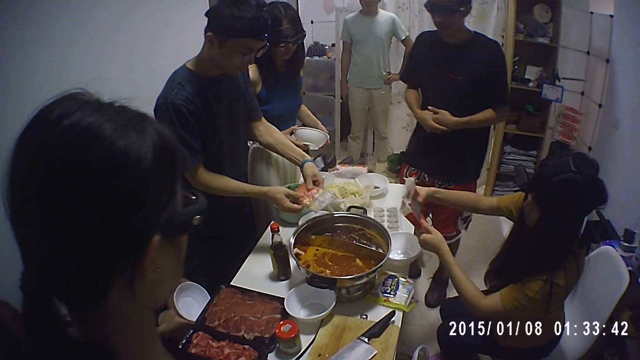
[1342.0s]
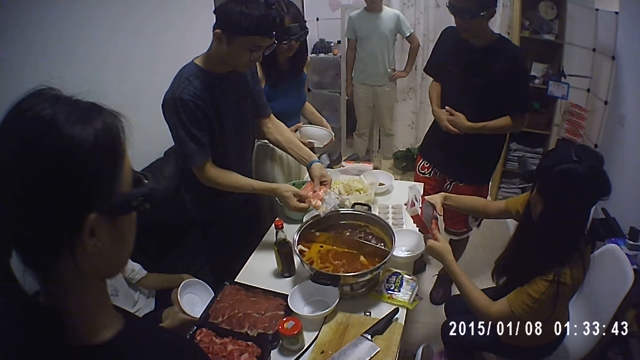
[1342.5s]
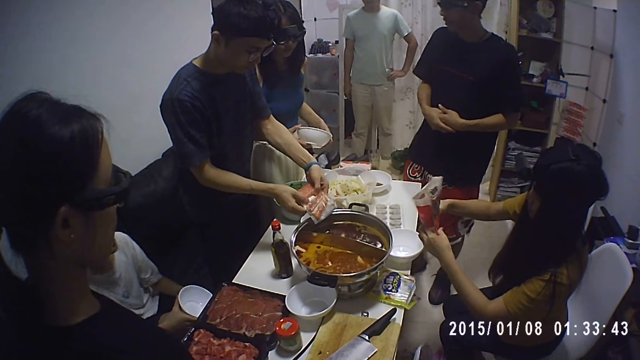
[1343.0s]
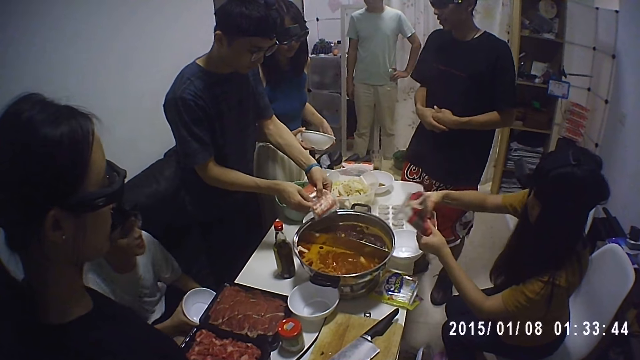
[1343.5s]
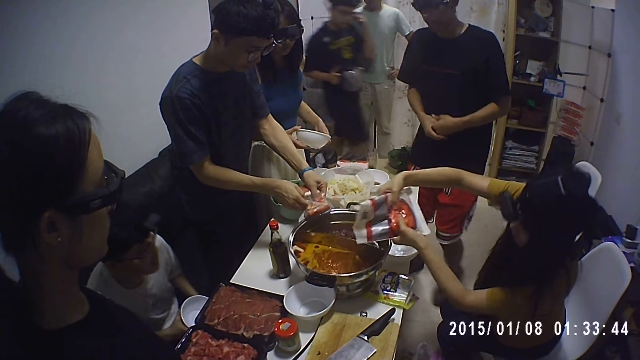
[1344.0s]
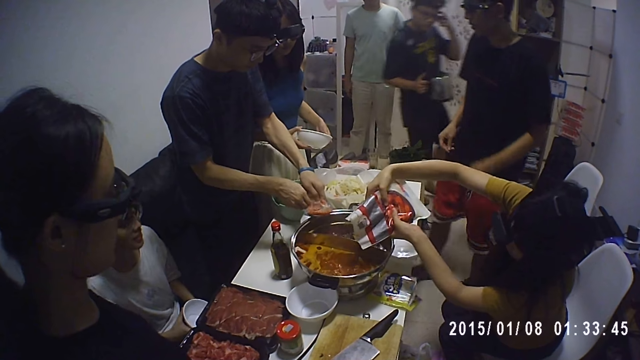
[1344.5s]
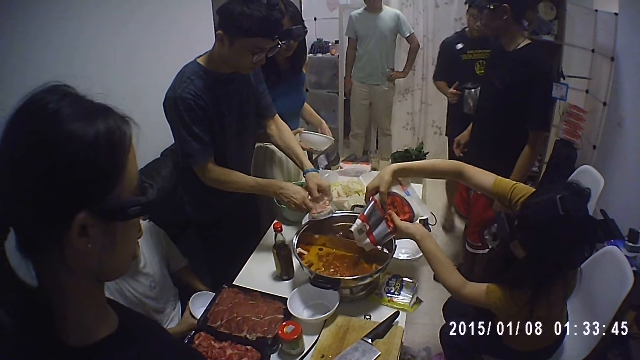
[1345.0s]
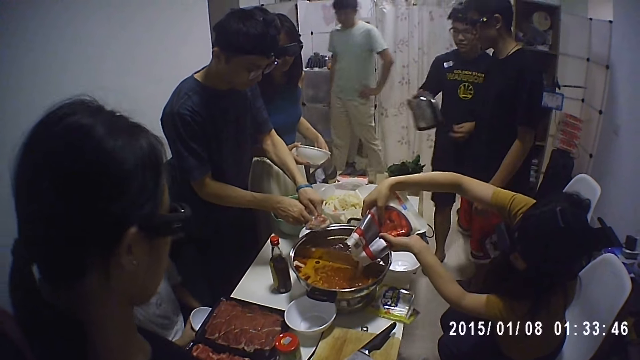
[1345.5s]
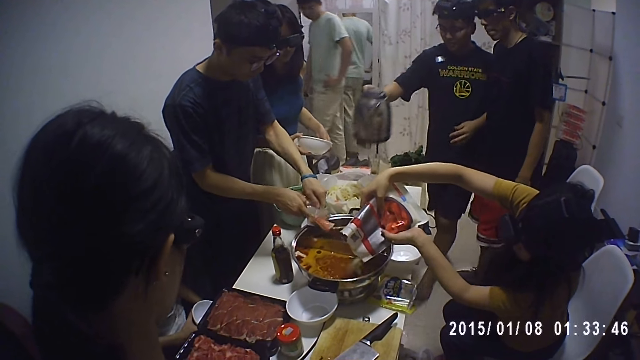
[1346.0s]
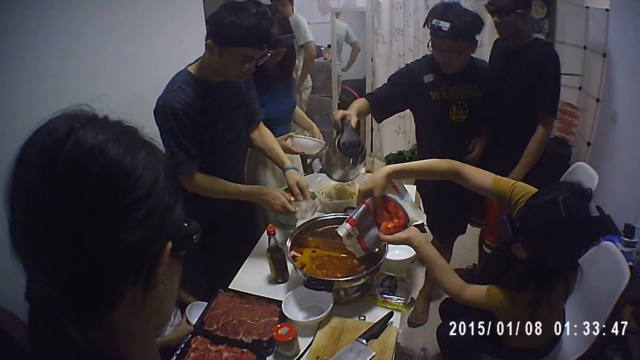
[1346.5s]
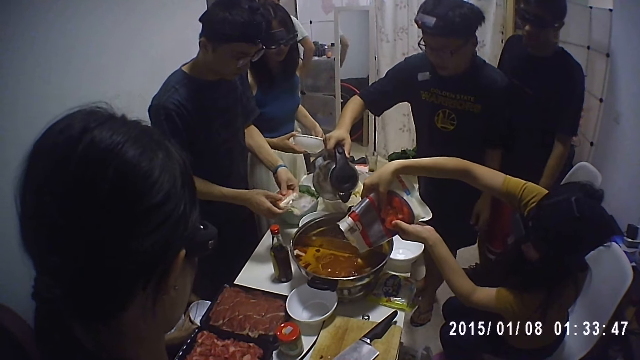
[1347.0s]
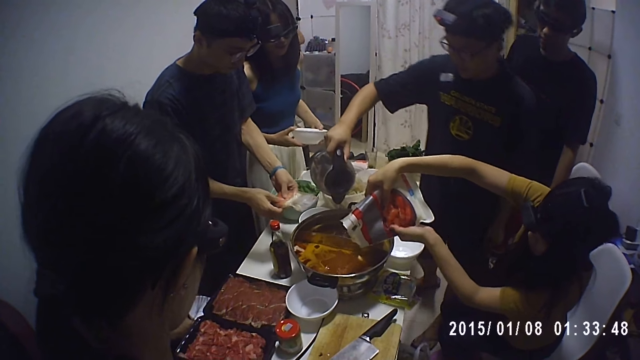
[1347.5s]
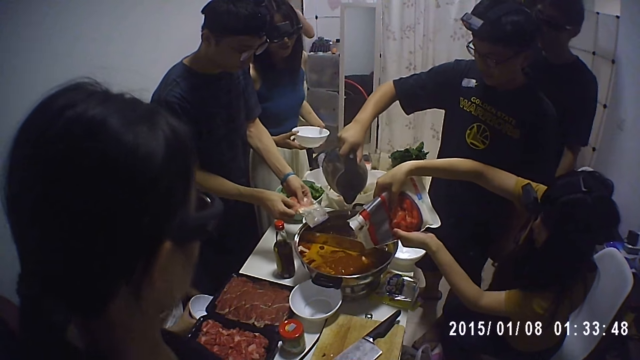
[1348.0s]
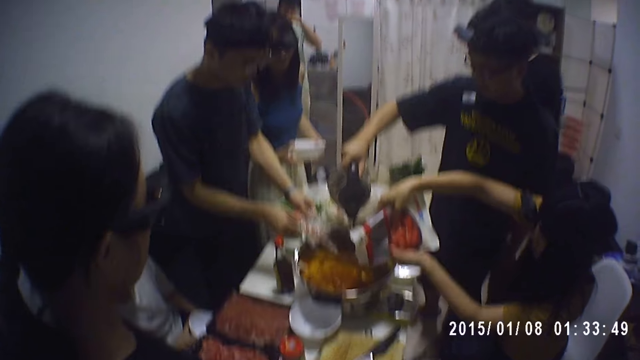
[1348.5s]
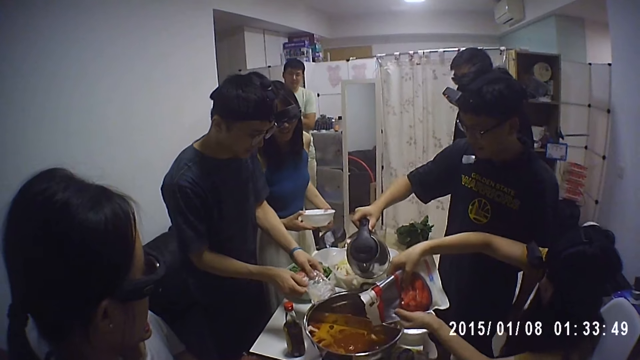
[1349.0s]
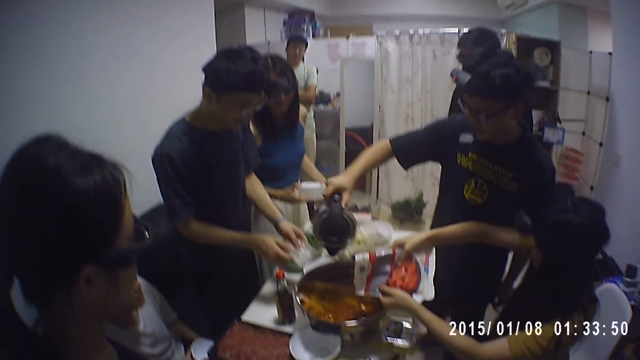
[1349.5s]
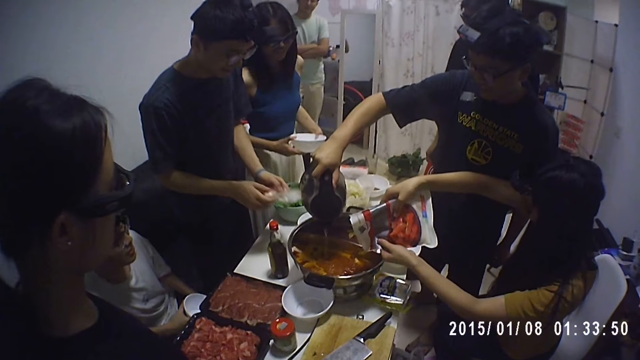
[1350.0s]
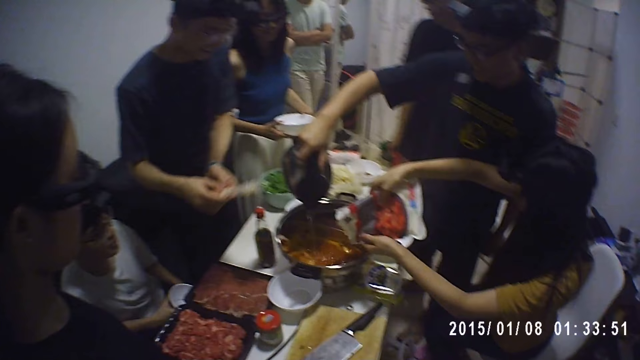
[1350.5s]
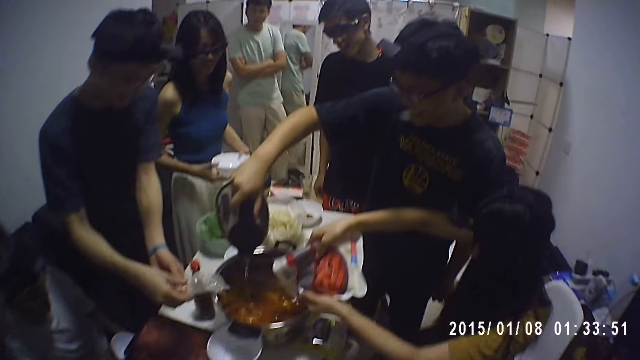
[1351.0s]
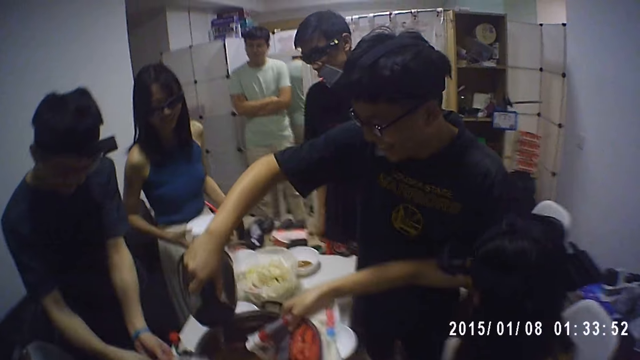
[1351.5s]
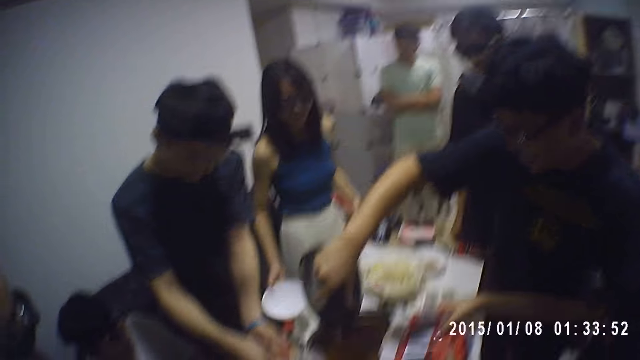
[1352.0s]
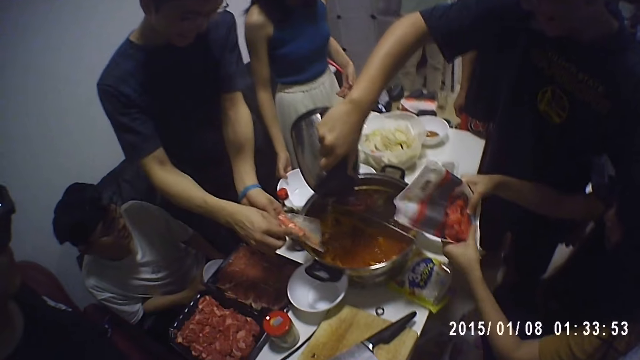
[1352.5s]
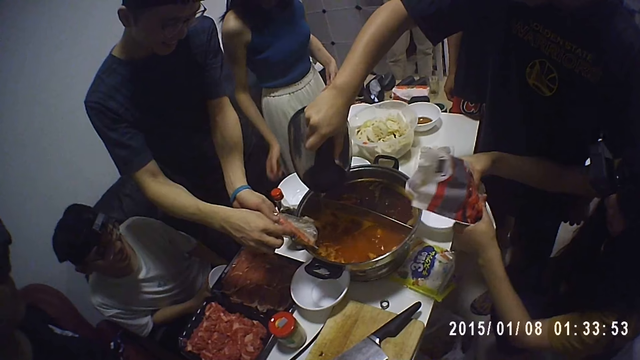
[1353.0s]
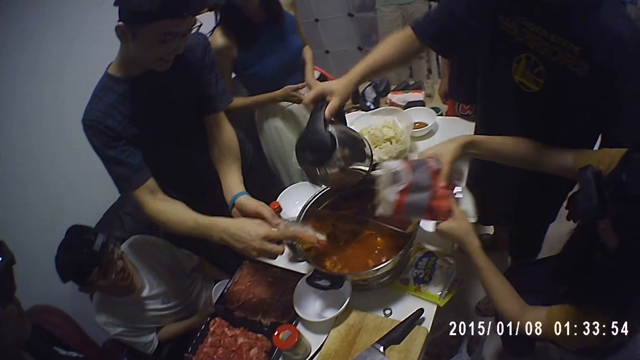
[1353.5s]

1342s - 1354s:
A man holds something and pushes something. Another man pours the sausage meat in the pot with both hands. A woman pushes something. A third man walks. The woman pushes something. The third man walks and lifts the kettle. The woman pushes something. The third man walks. The woman pushes something and drops something. The third man walks. The woman drops something. The third man pours water from the kettle in his right hand into the pot or cooking pot. The first man pushes something. The first man pushes something. The third man pours water on the cooking pot. The first man pushes something. The third man pours water on the cooking pot. The woman pushes something. The third man pours water on the cooking pot. Another woman holds a bowl. The third man pours water on the cooking pot. The first woman pushes something. The third man pours water on the cooking pot. The first woman pushes something.

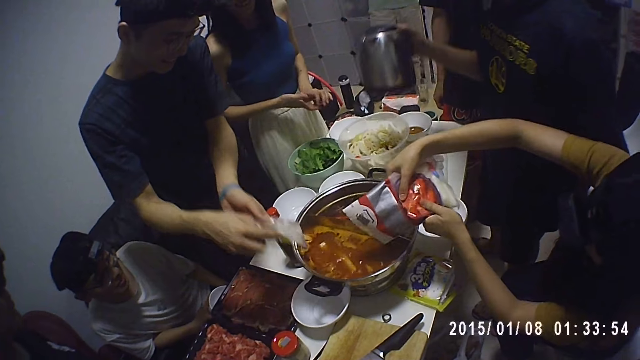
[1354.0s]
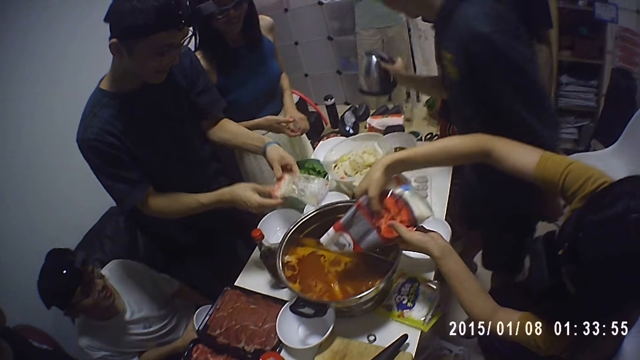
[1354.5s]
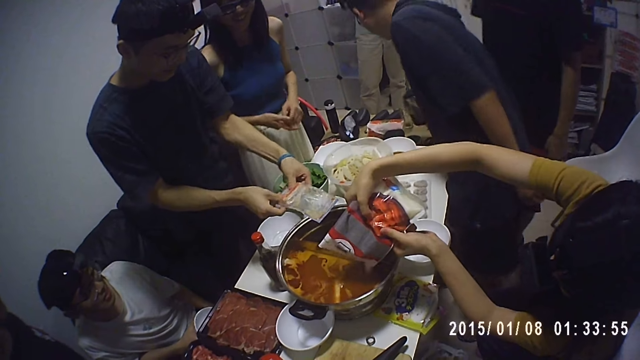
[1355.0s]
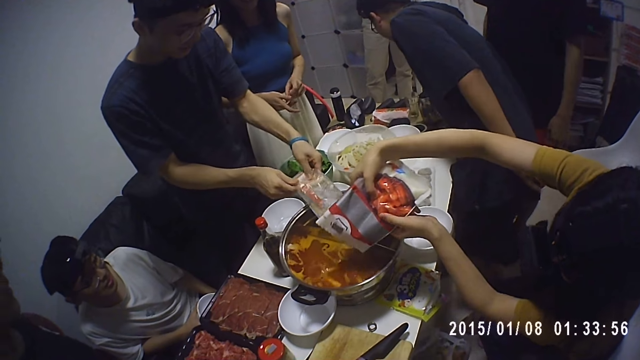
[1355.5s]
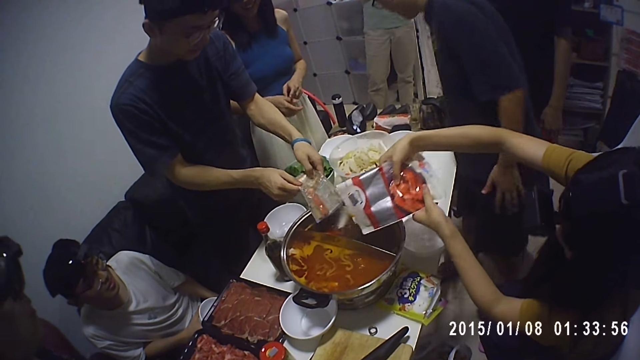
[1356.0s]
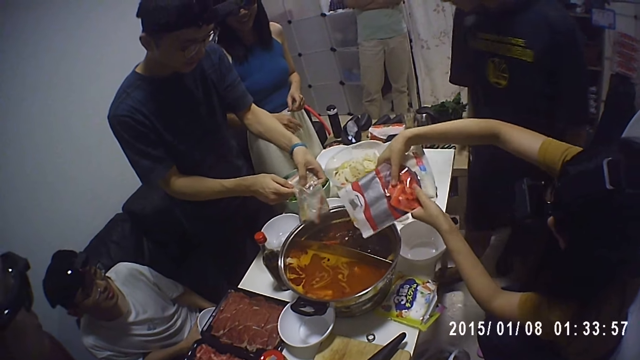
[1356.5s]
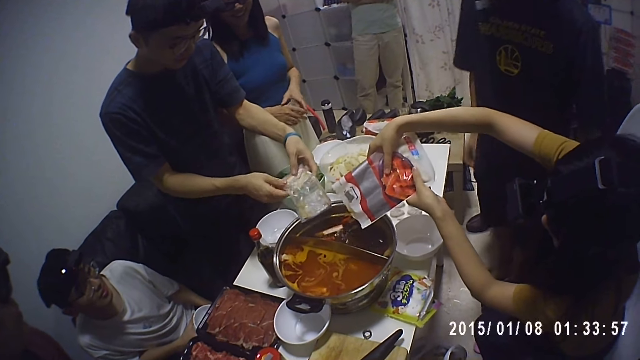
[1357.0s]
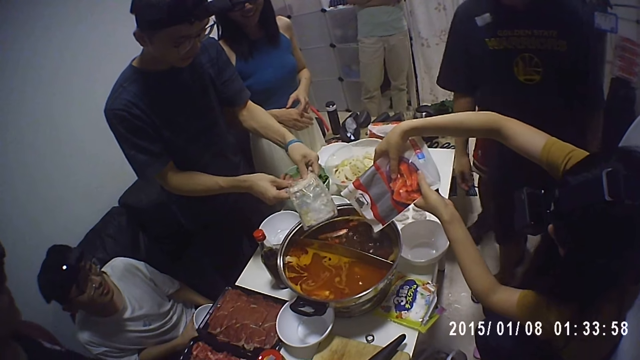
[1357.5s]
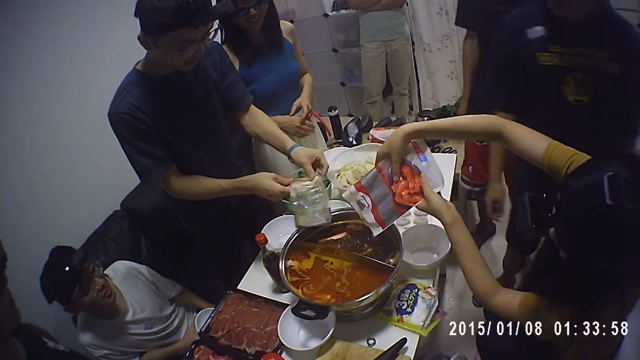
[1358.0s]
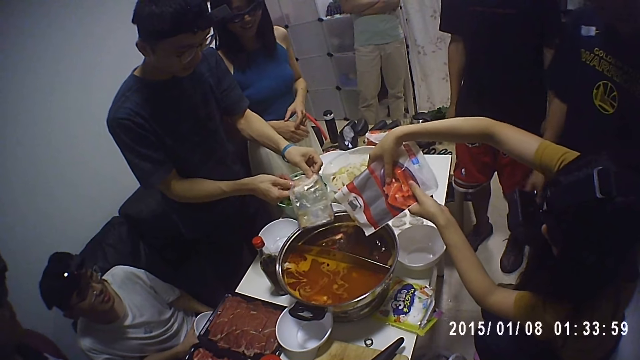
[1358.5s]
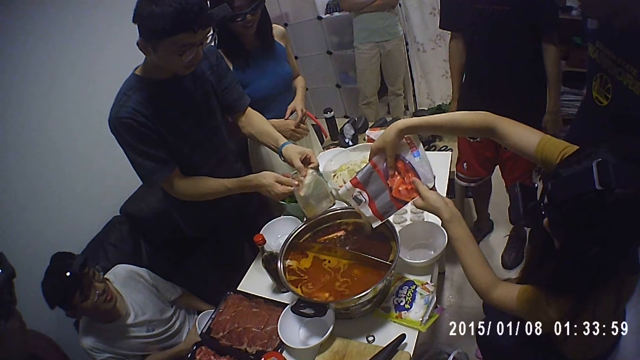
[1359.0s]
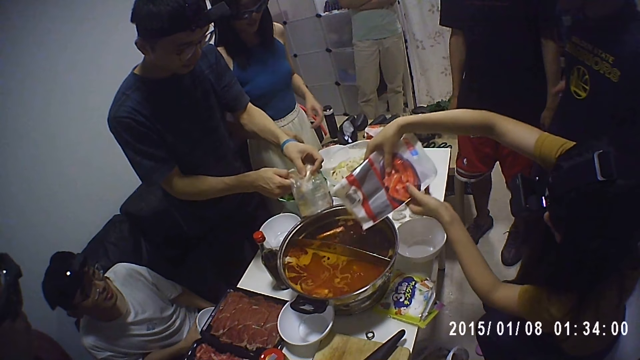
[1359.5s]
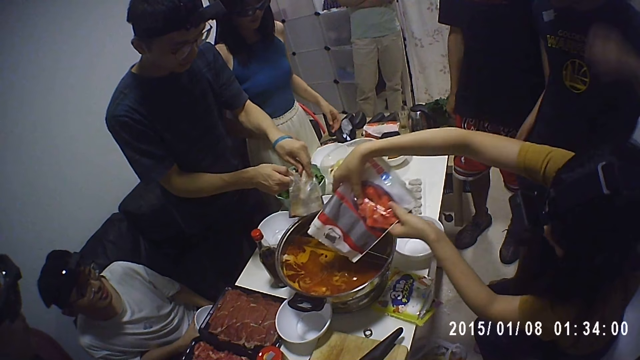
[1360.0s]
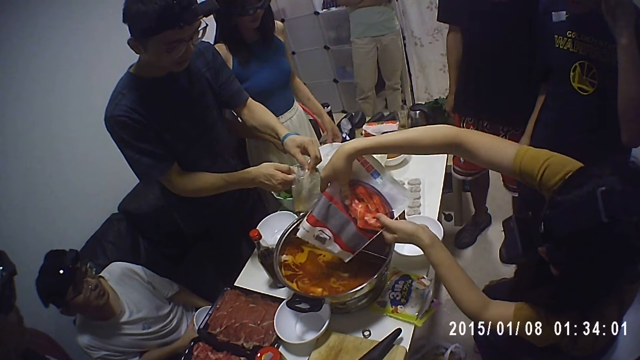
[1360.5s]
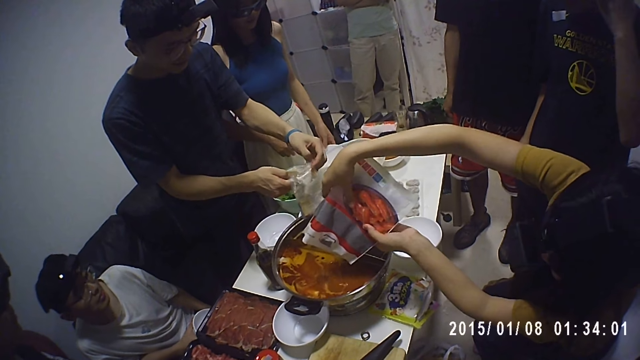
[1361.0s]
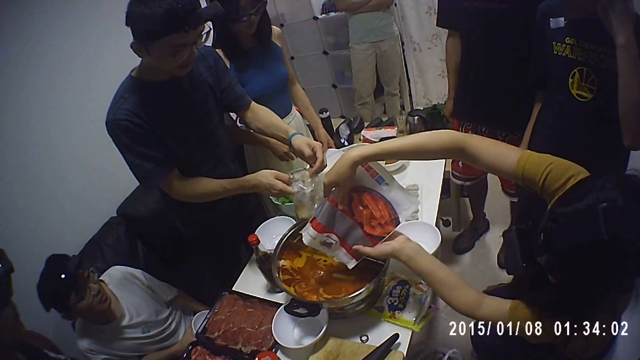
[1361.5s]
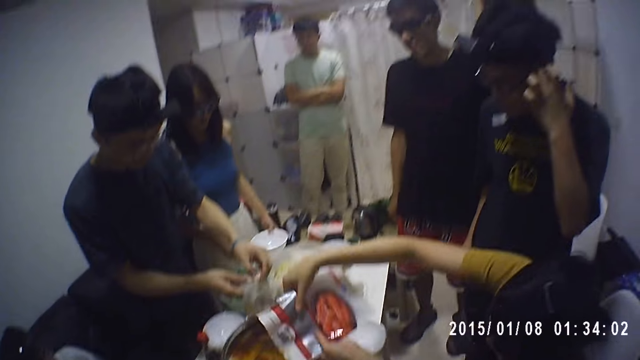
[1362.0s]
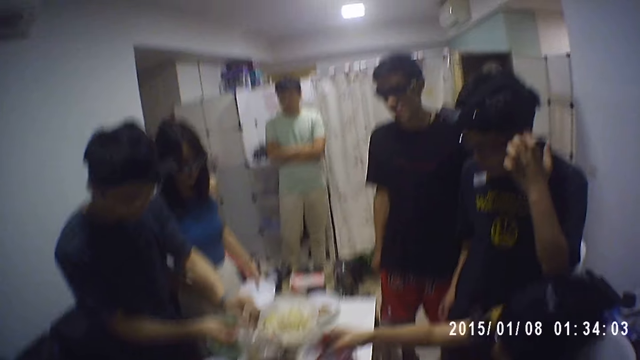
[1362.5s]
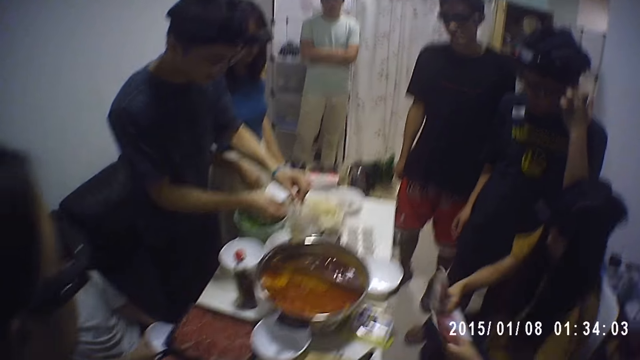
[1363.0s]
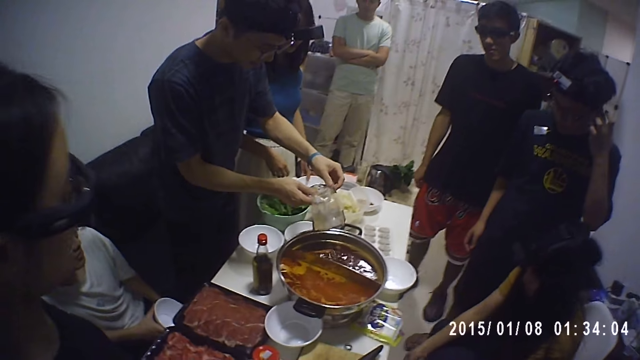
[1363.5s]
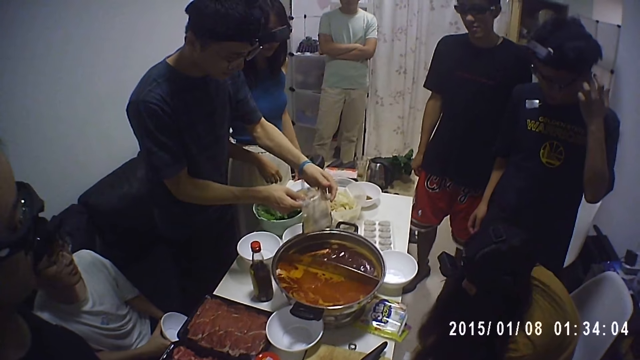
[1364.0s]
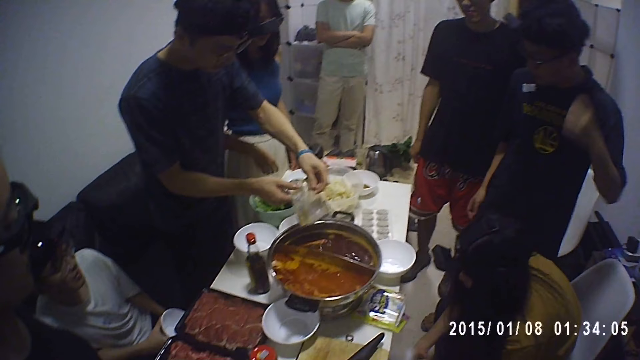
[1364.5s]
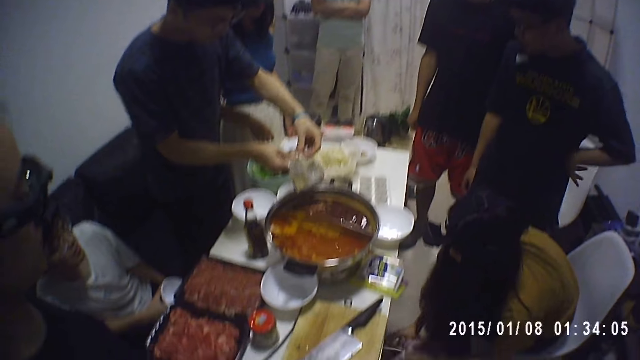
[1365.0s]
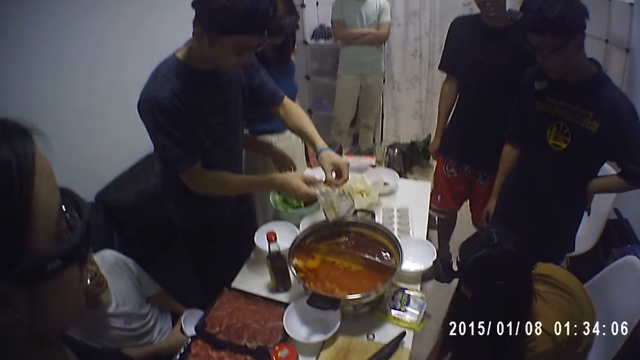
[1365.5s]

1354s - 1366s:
A man moves the kettle. A woman pushes something. The man moves the kettle. Another man drops the kettle in his right hand on the table. The woman pushes something. Another man drops something. The woman pushes something. The first man walks around. The woman pushes something. The first man walks around. The woman pushes something. The camera wearer looks around. Another woman throws a yam pack into a trash bin with her right hand. The man who dropped something pushes something.
